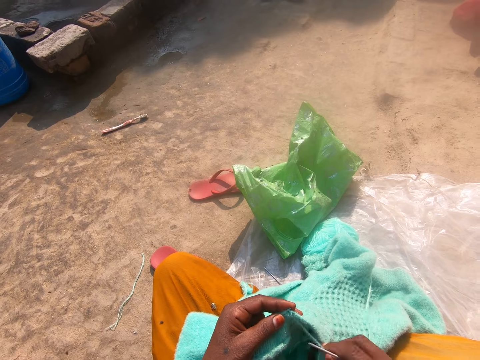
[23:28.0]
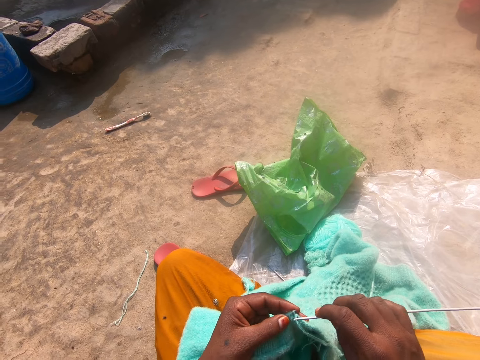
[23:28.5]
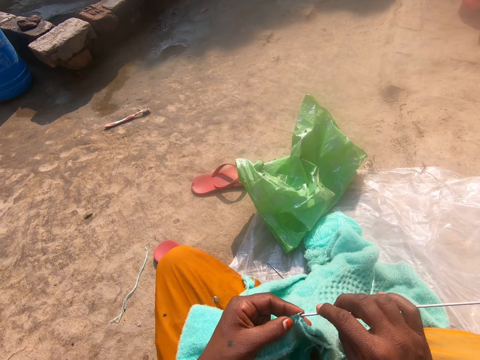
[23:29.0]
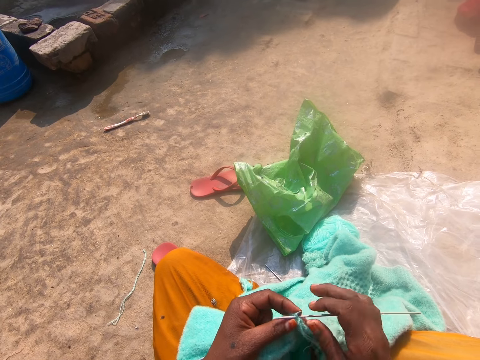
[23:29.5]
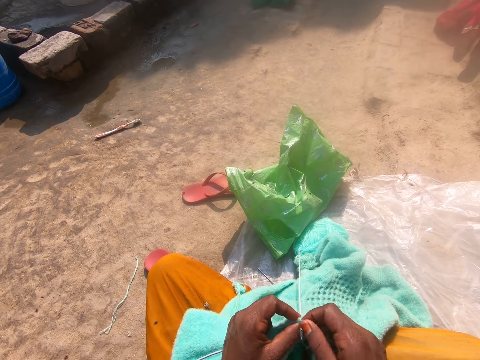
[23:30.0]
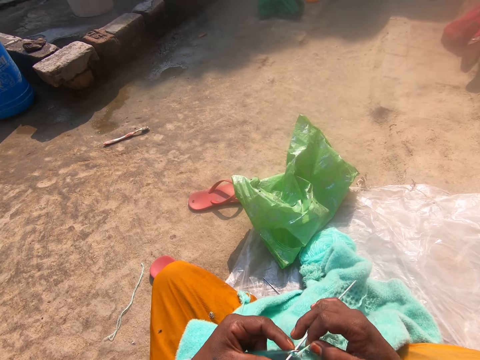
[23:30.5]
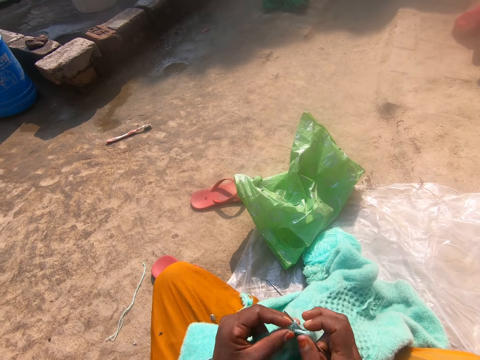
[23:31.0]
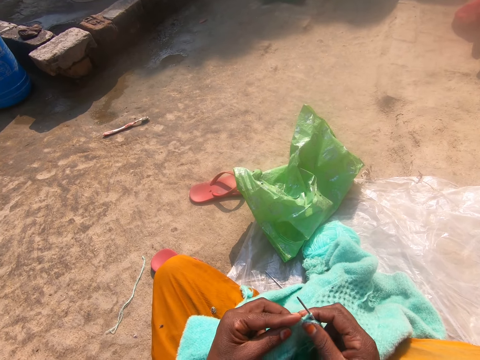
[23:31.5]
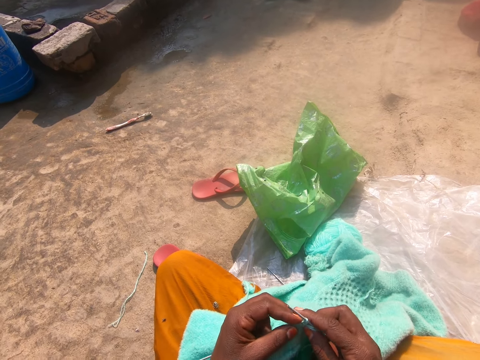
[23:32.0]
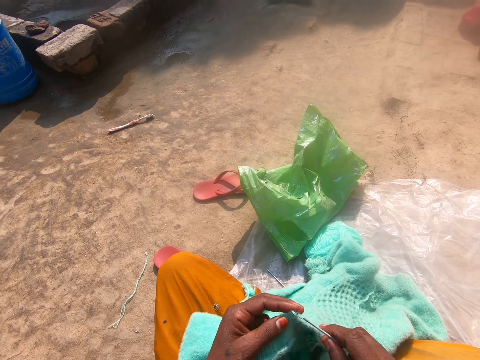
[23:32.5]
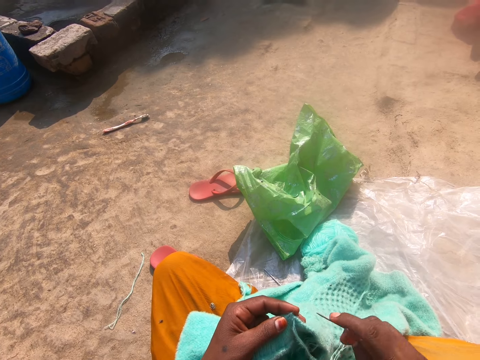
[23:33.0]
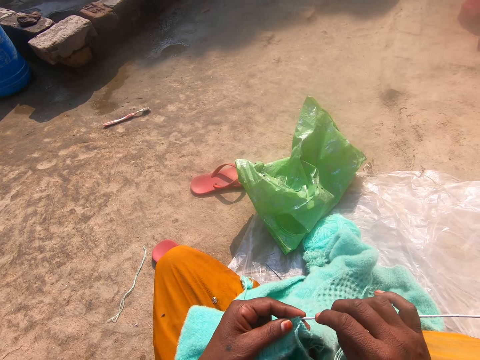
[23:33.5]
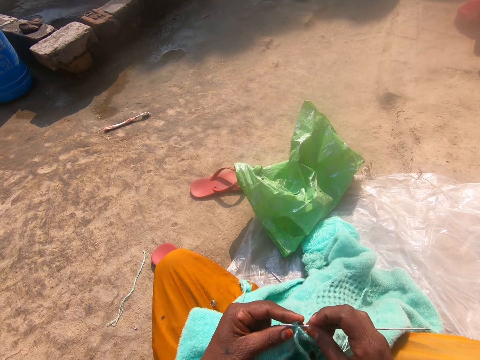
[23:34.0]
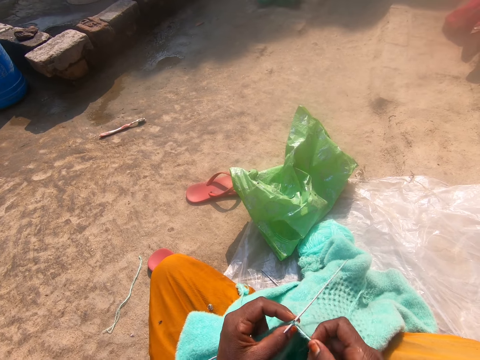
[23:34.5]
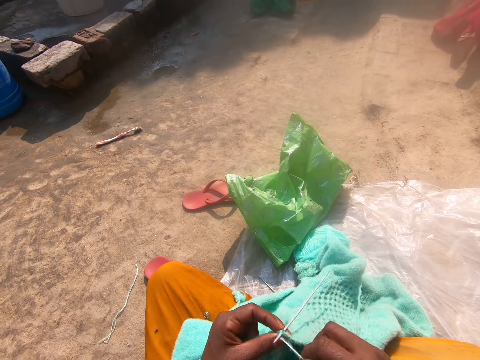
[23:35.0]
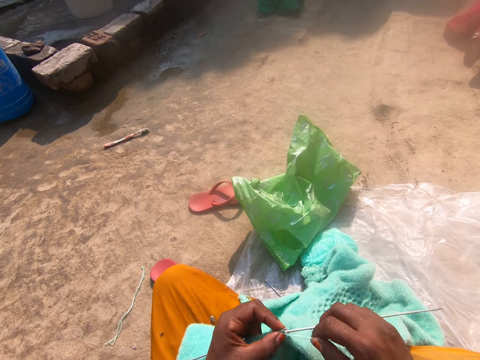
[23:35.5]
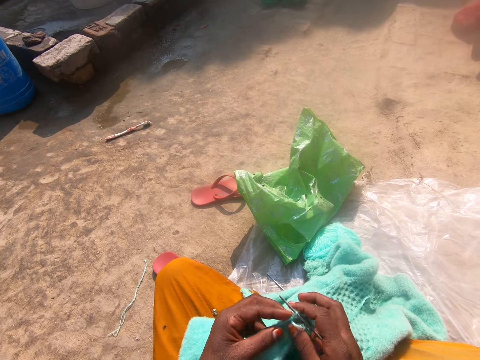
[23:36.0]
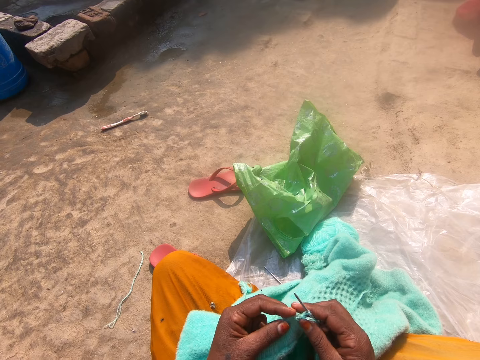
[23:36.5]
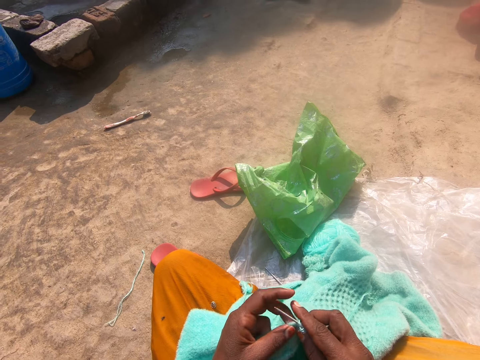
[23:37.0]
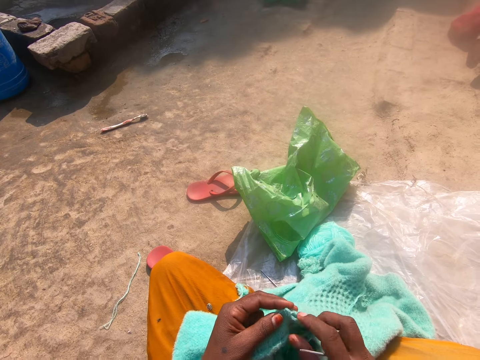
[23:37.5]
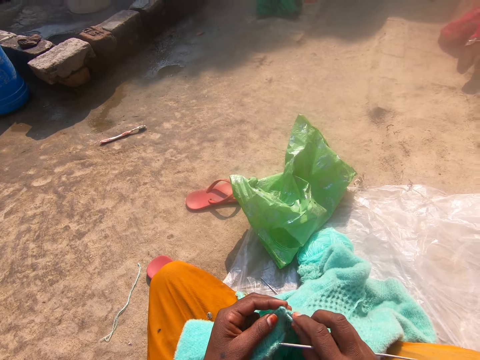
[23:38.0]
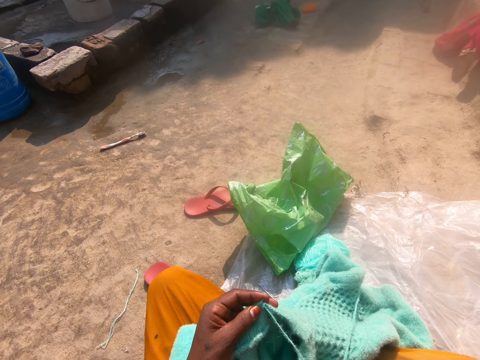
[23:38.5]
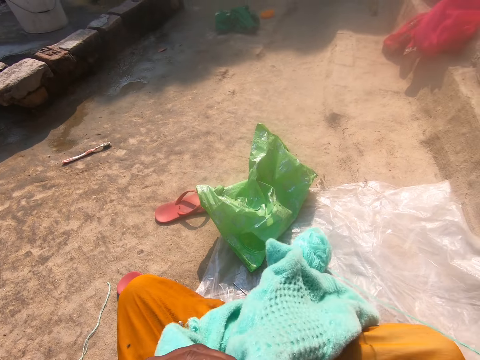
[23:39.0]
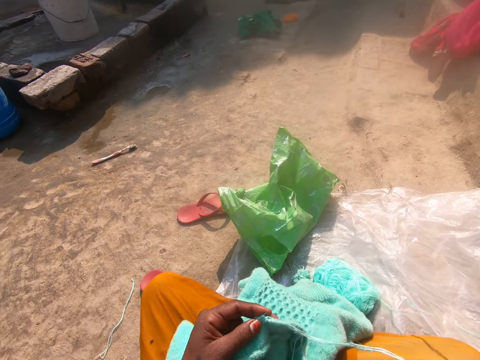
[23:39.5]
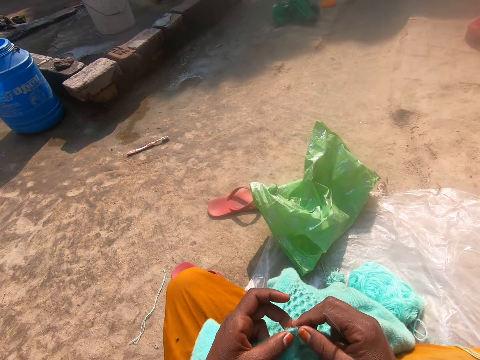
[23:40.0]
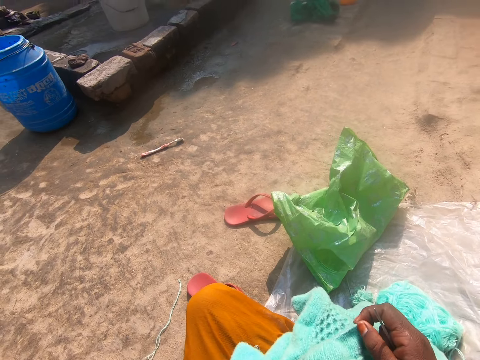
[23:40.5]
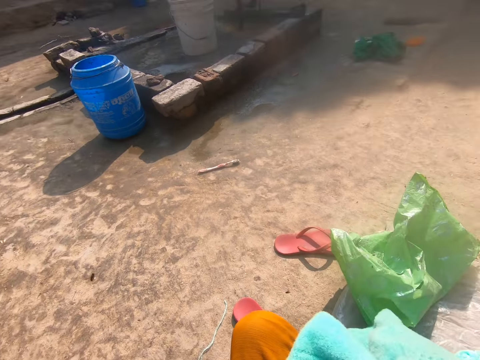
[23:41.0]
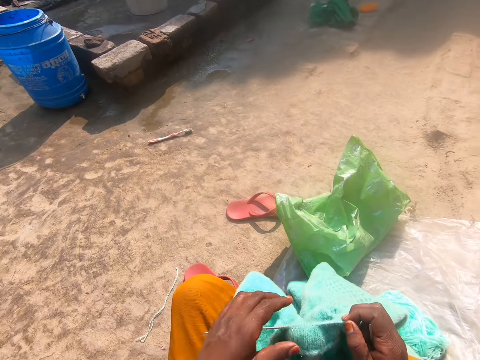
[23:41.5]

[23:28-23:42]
The camera wearer holds addi double-ended crochet hooks. They knit the fabric. They knit the fabric again. They adjust a knitting needle in the cardigan. They hold knitting thread. They hold the knitting fabric.

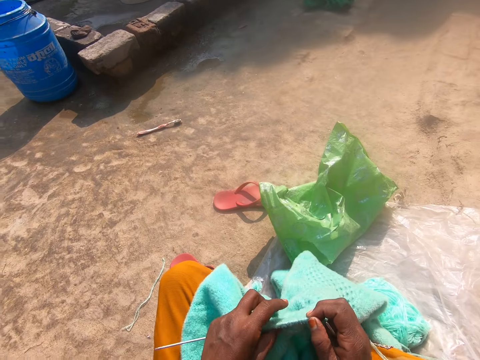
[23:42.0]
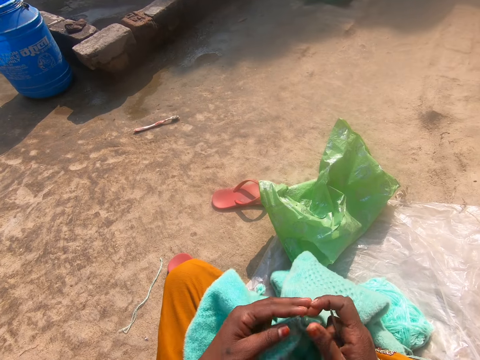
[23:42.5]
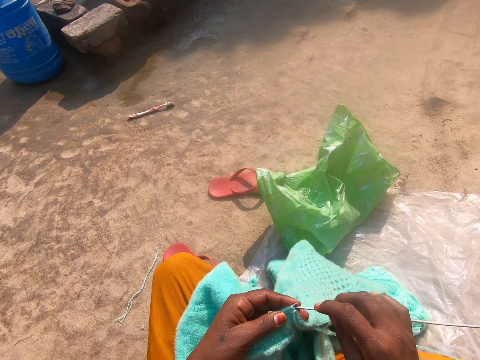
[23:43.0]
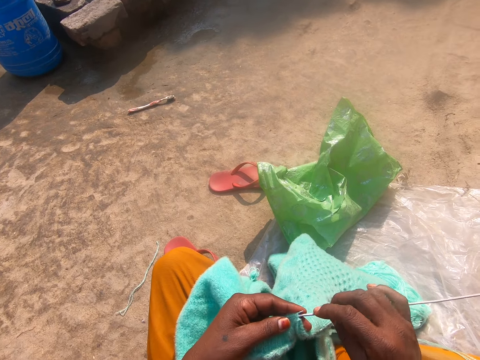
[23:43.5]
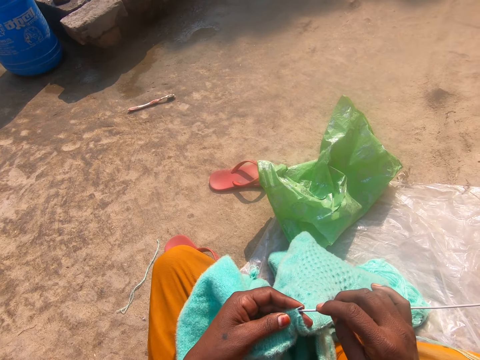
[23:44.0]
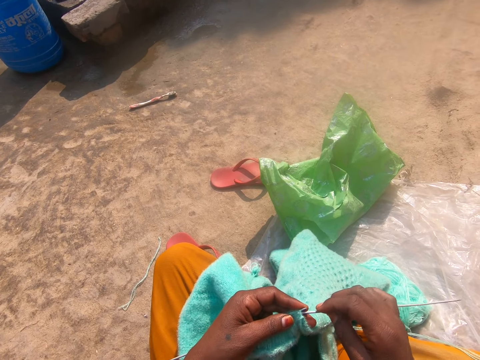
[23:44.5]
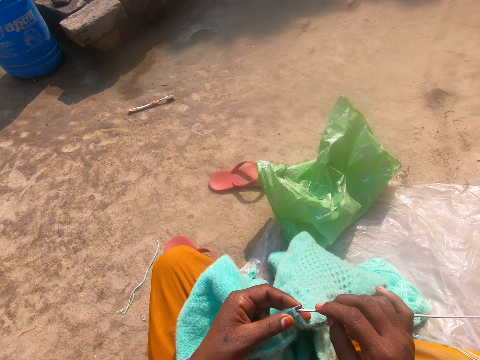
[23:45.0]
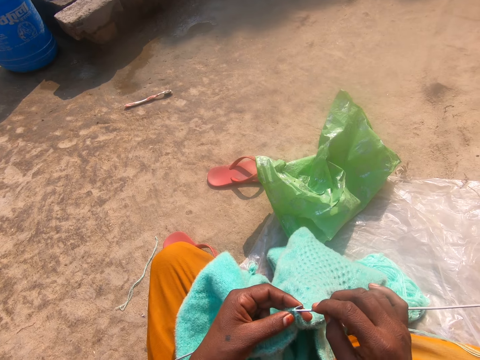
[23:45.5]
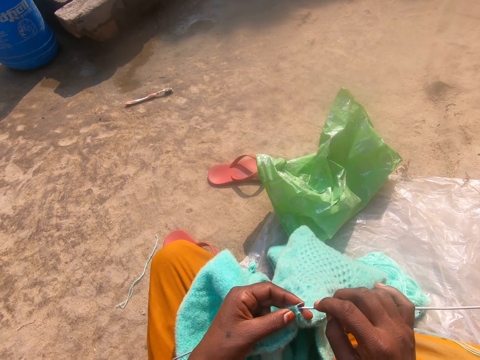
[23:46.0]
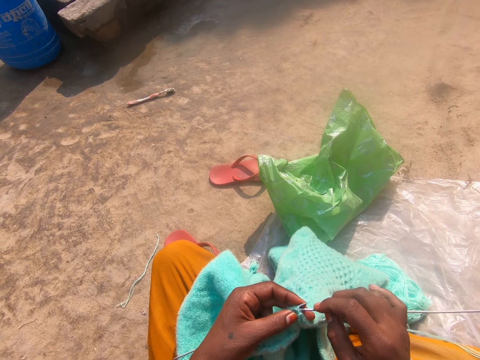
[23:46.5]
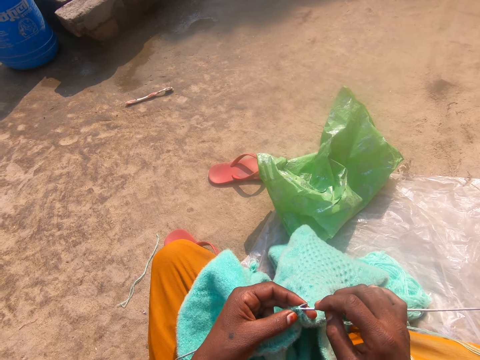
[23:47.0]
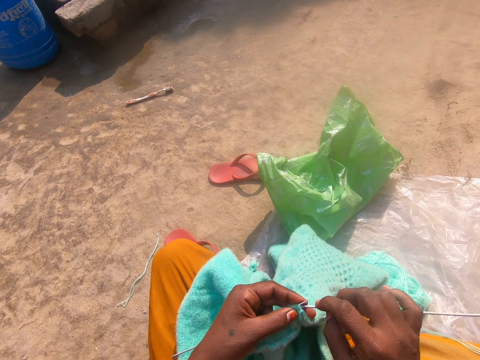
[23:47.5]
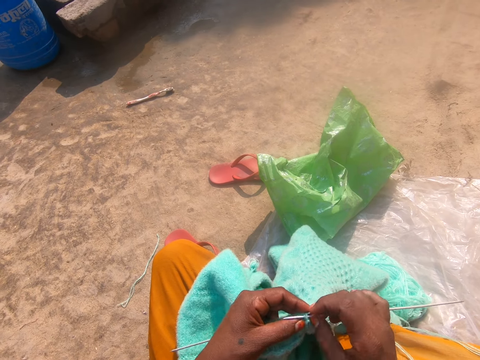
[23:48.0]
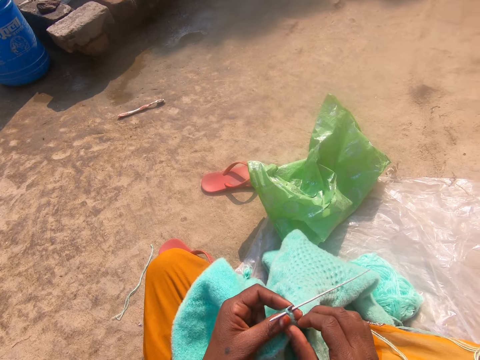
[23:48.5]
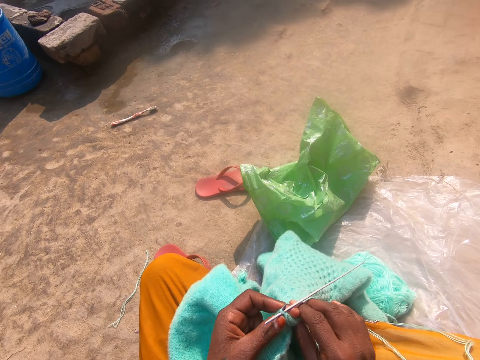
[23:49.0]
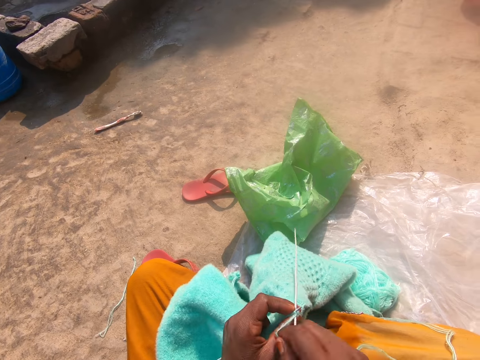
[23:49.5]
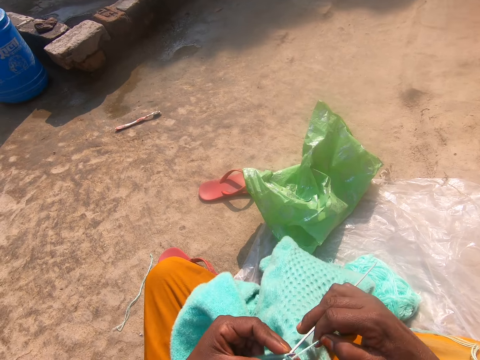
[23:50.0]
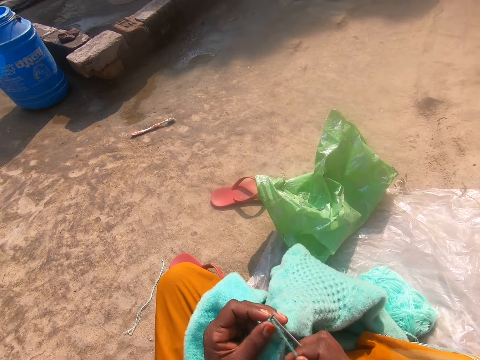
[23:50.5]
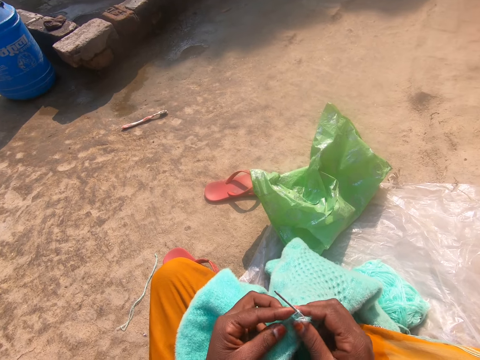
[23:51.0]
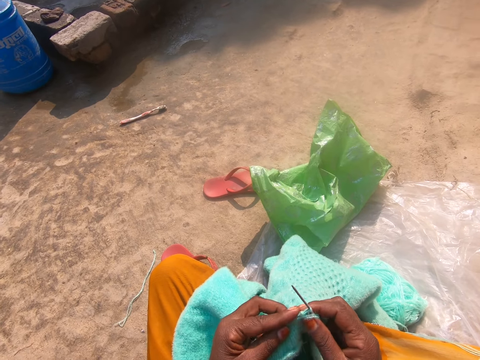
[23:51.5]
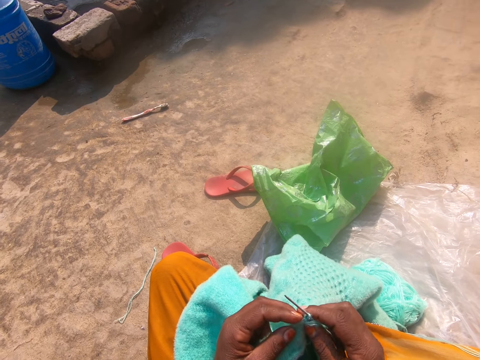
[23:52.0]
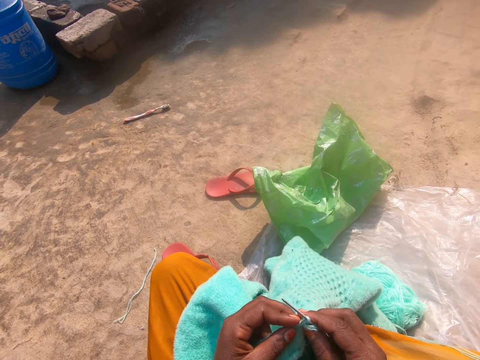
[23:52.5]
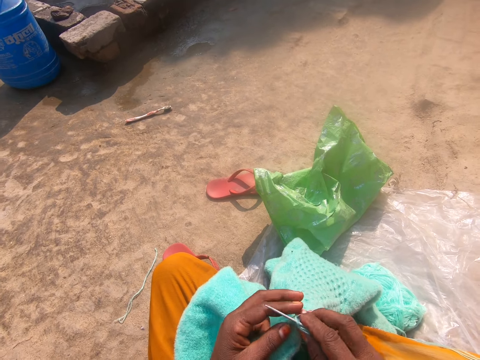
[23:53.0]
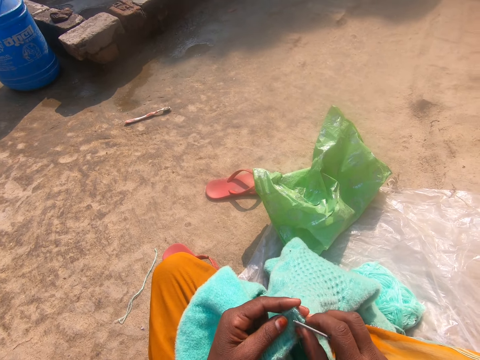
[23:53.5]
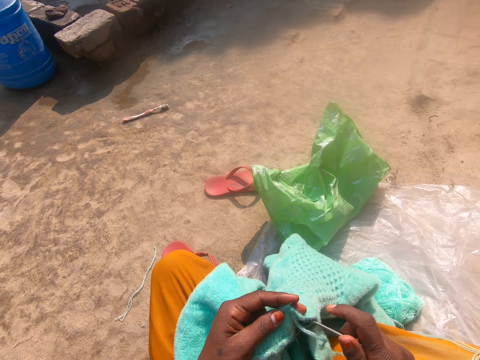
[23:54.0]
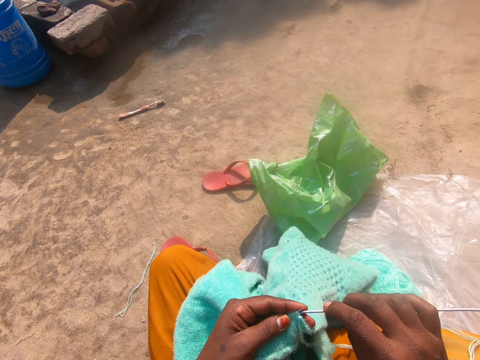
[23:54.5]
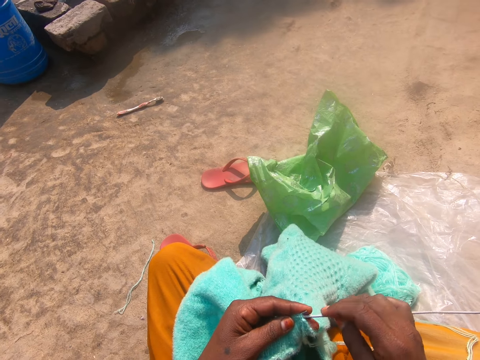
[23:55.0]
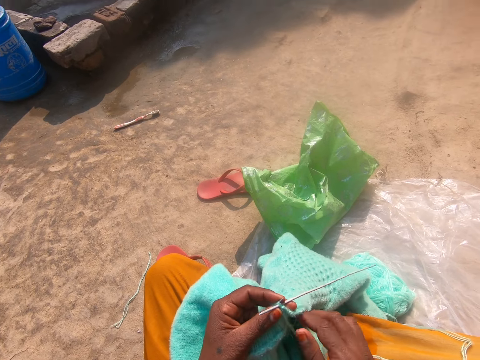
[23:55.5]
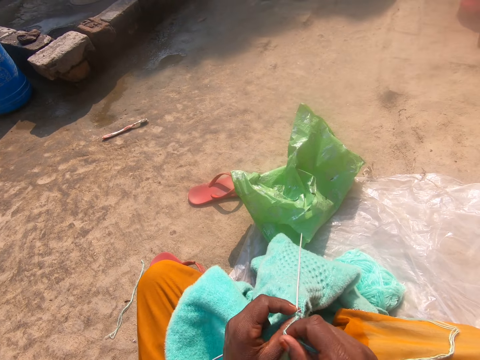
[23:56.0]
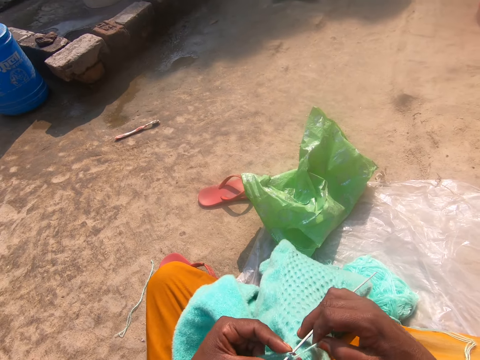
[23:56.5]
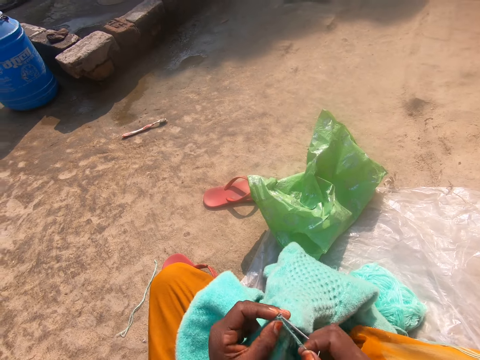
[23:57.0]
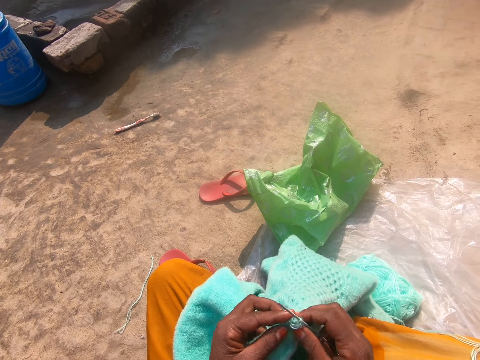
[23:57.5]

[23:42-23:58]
The camera wearer adjusts the knitting needle in the cardigan. She holds addi double-ended crochet hooks. She knits the cardigan or fabric on her lap. She holds knitting thread. She holds the addi double-ended crochet hooks. She knits the fabric.
